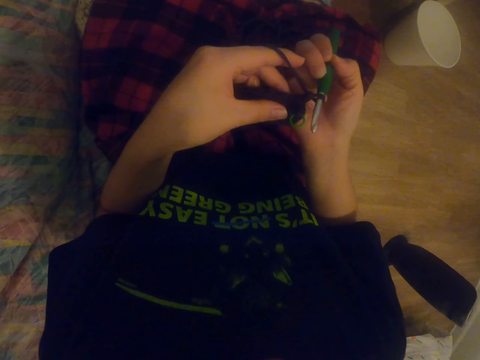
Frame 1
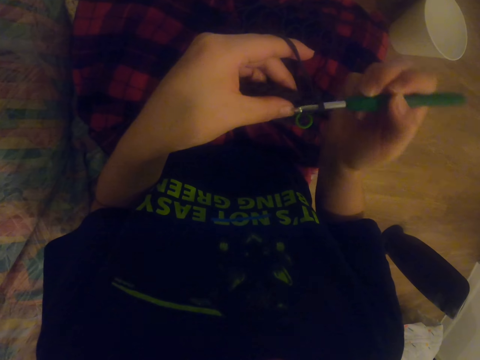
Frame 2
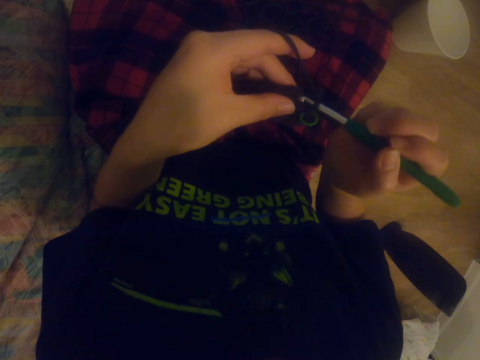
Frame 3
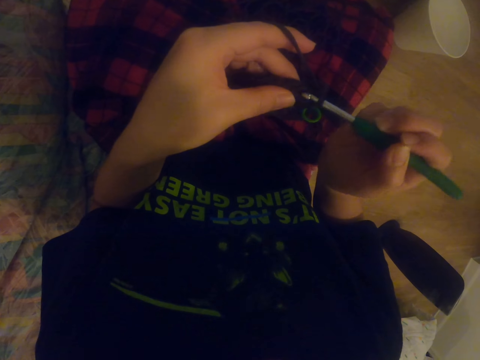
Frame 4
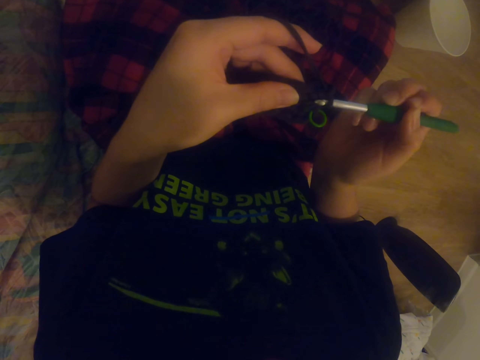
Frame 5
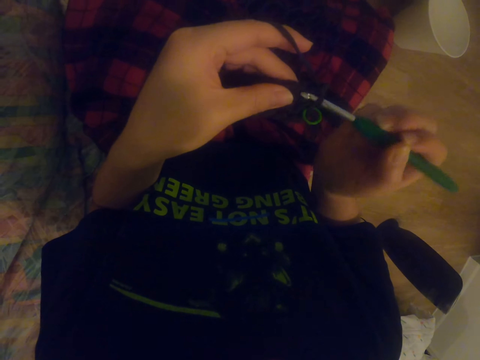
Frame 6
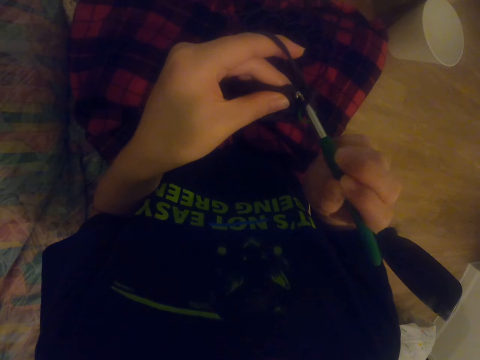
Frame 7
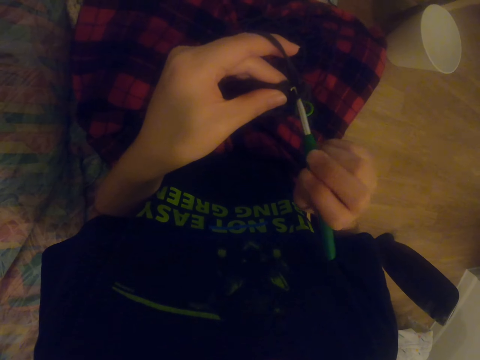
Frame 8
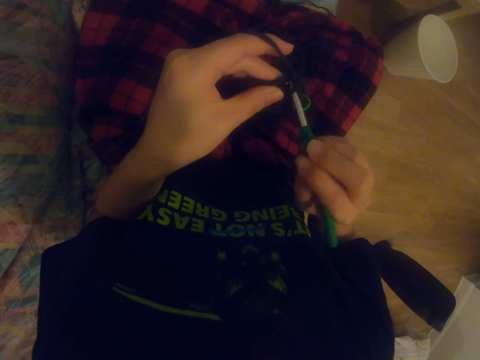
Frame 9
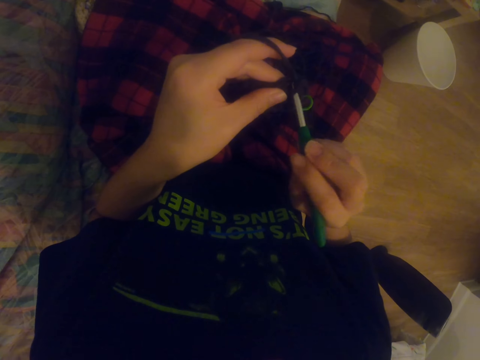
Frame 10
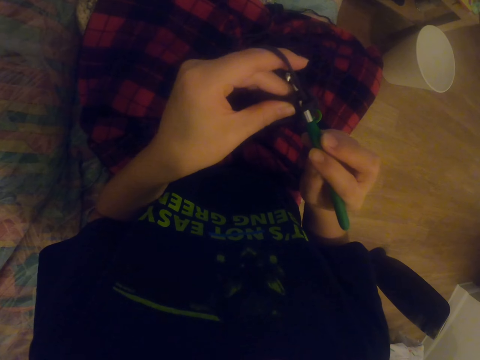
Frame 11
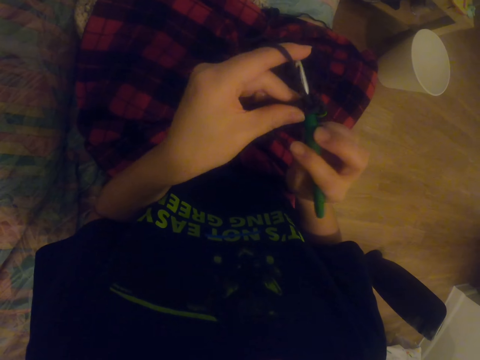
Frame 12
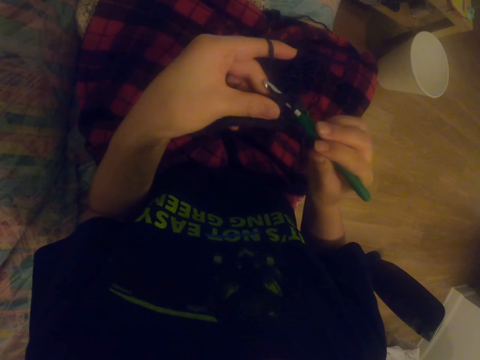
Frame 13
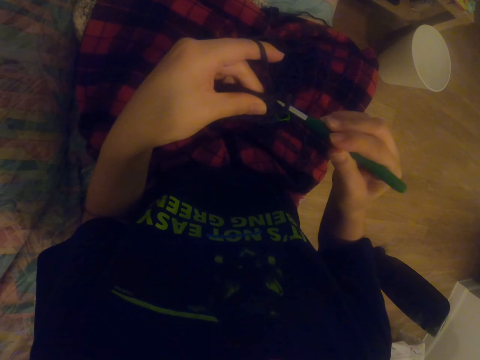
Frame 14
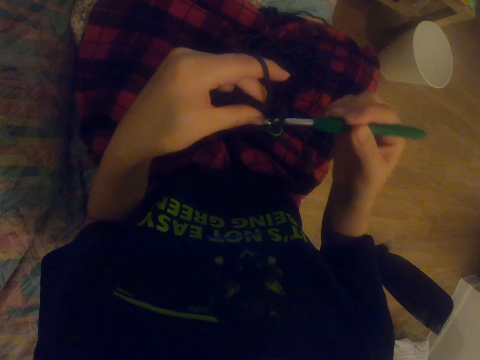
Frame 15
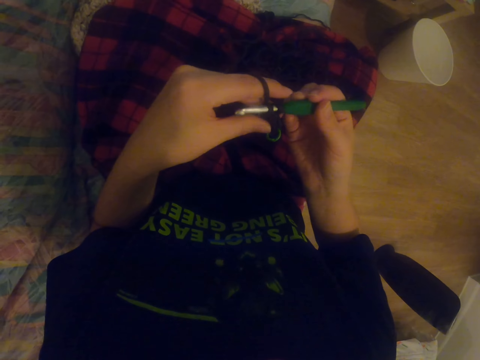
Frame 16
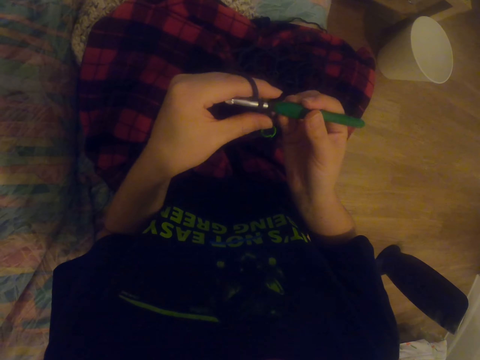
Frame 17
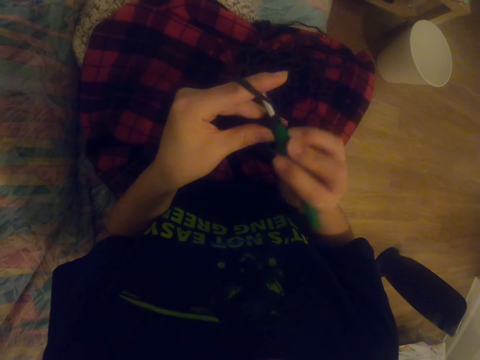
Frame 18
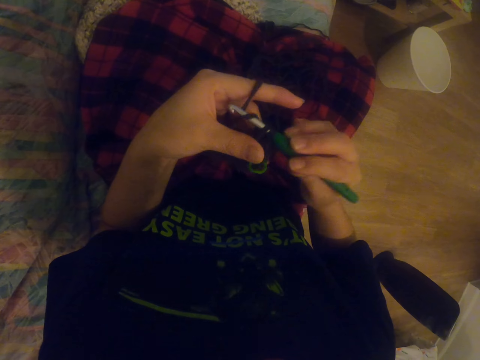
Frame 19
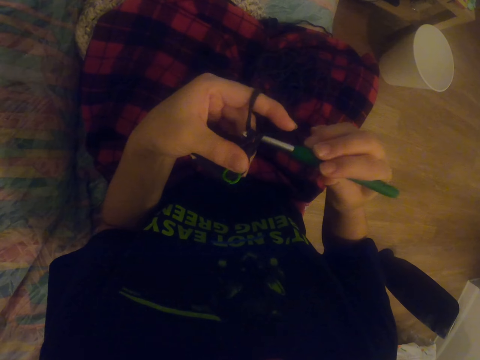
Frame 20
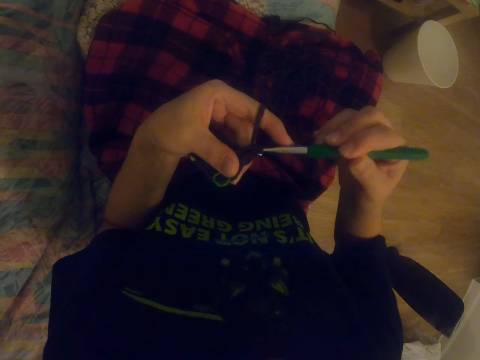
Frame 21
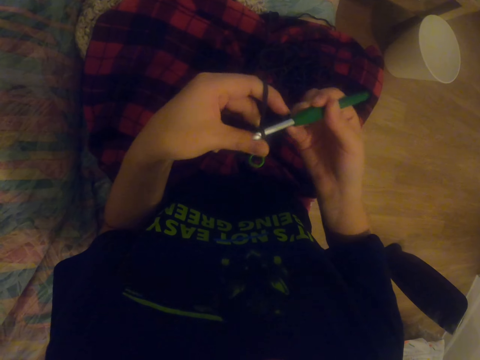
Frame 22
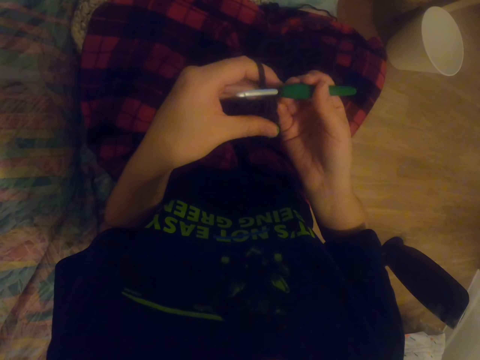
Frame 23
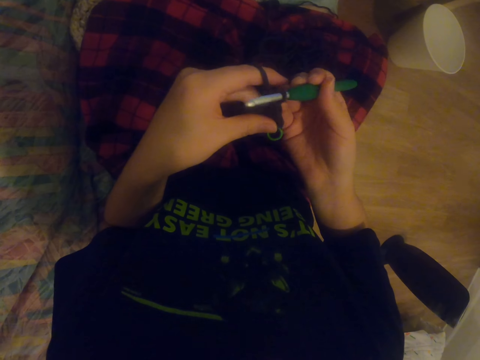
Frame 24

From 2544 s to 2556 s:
The camera wearer knits the sock with the knitting needle. They knit the sock with the knitting needle again.

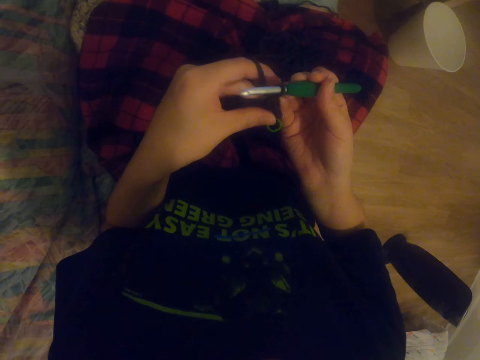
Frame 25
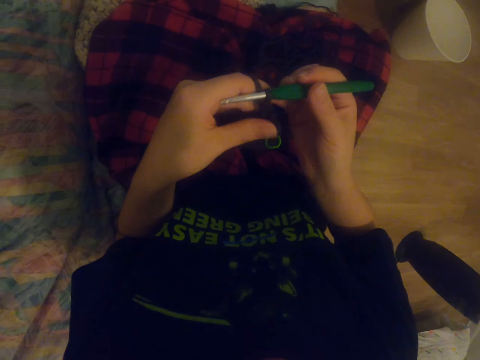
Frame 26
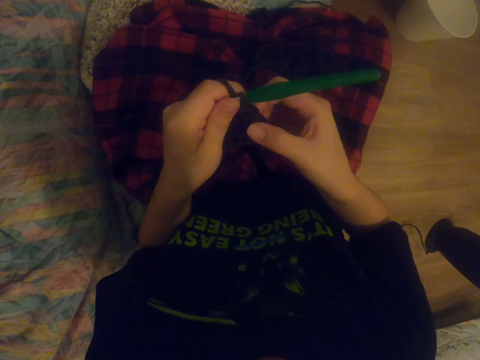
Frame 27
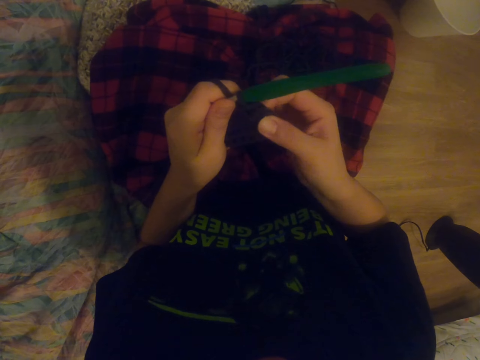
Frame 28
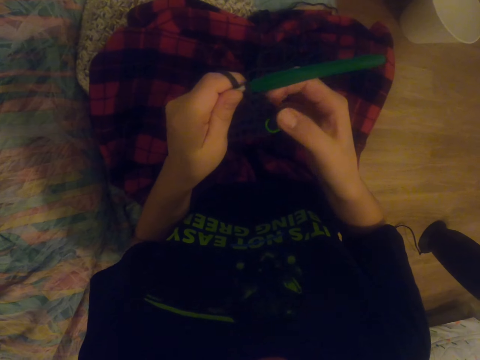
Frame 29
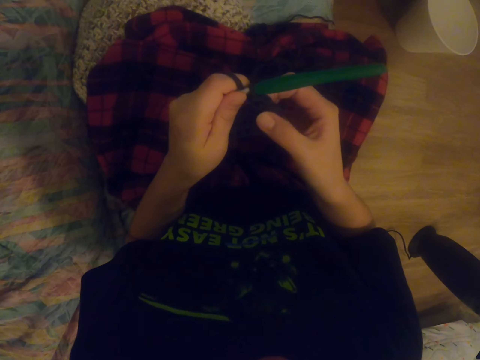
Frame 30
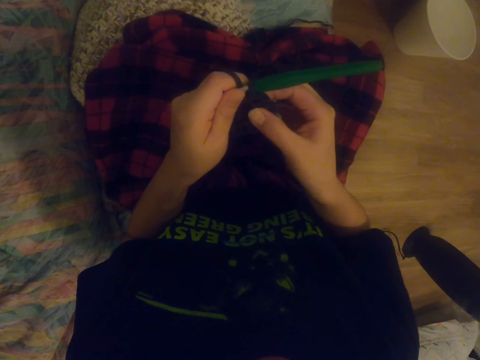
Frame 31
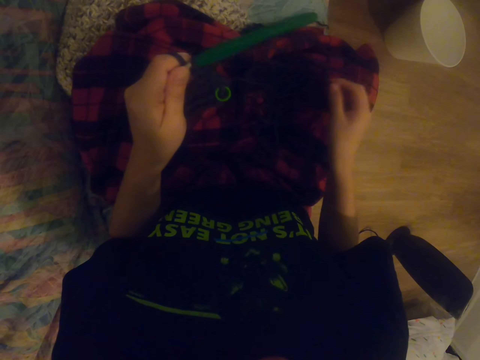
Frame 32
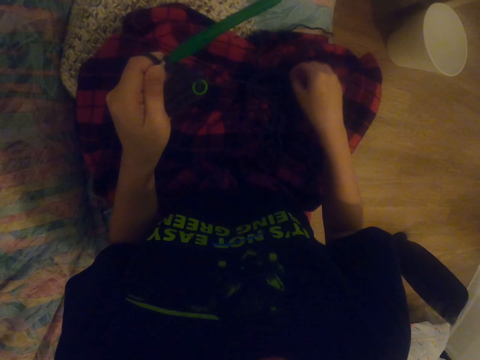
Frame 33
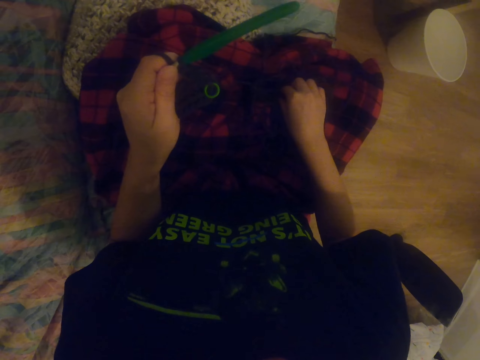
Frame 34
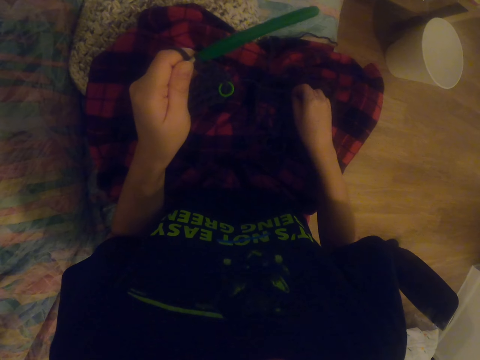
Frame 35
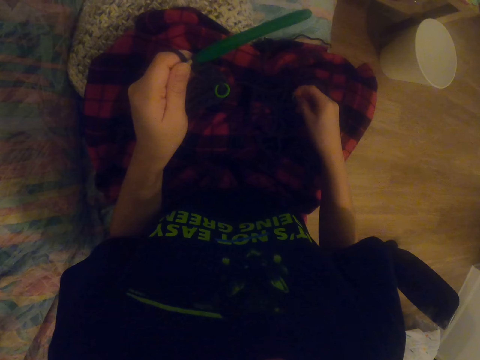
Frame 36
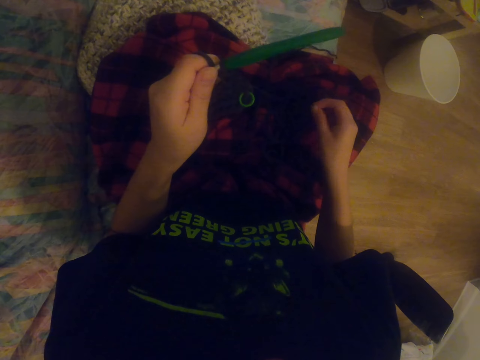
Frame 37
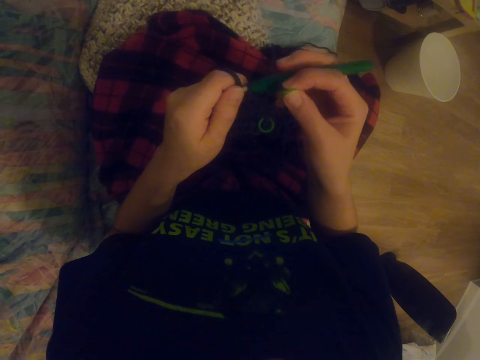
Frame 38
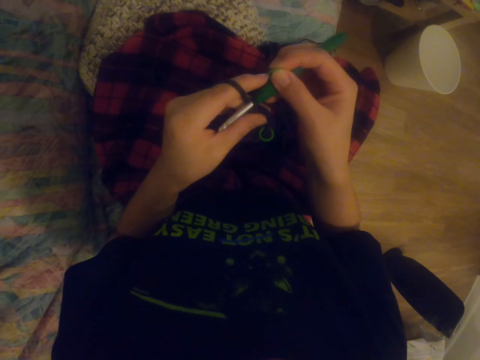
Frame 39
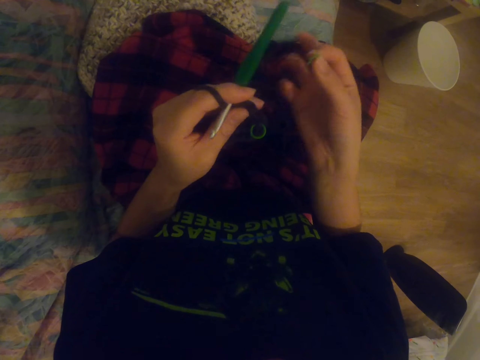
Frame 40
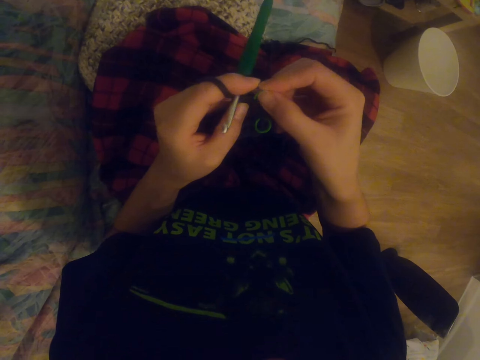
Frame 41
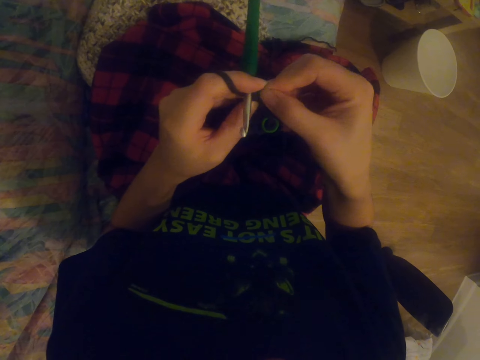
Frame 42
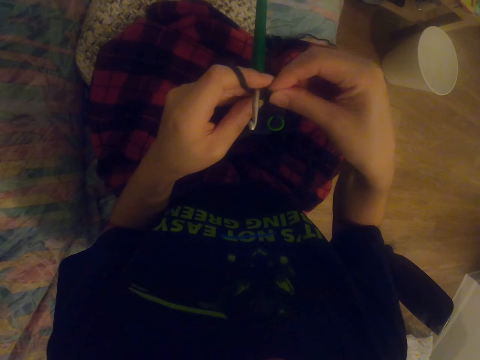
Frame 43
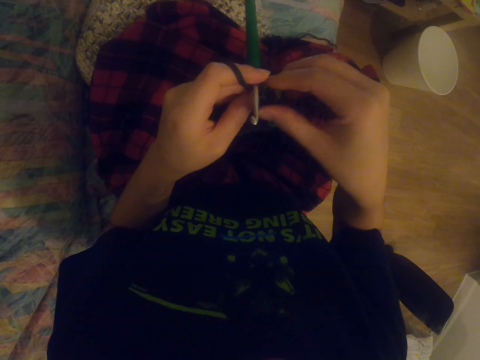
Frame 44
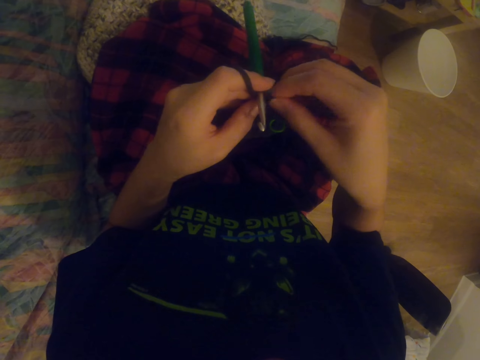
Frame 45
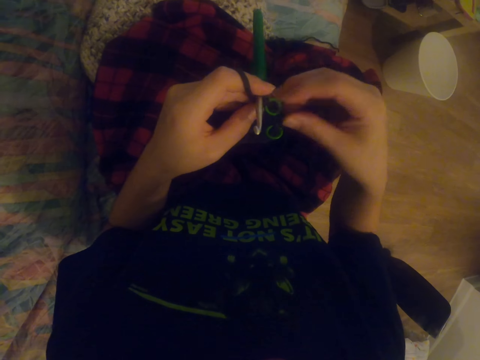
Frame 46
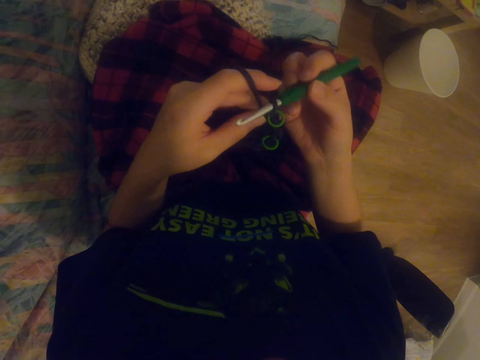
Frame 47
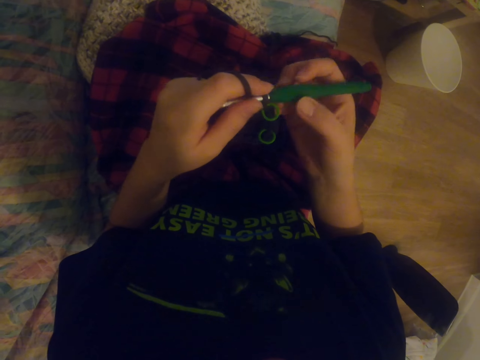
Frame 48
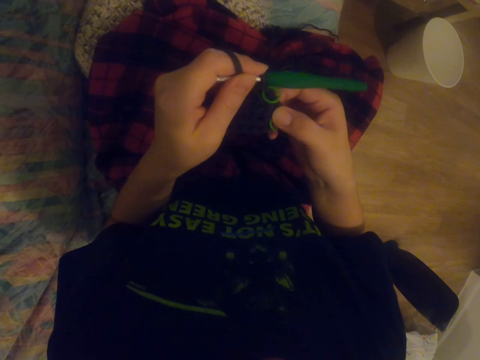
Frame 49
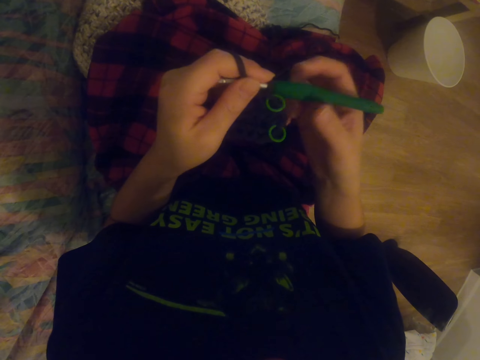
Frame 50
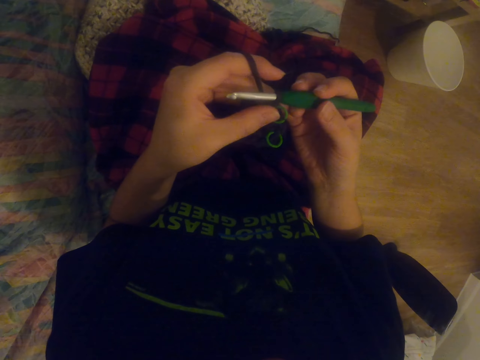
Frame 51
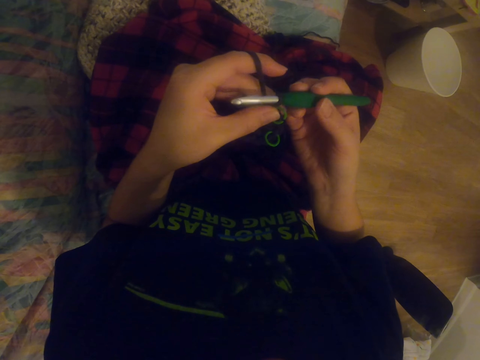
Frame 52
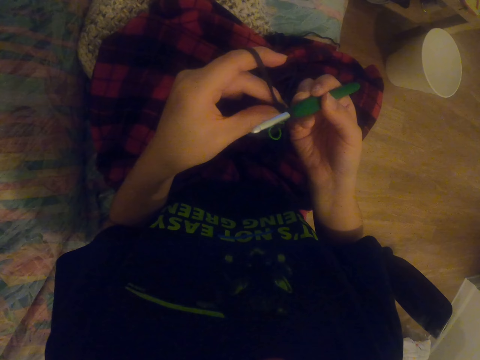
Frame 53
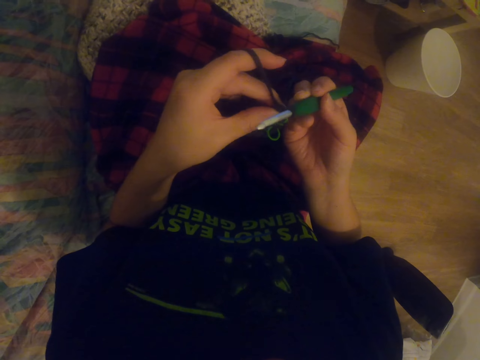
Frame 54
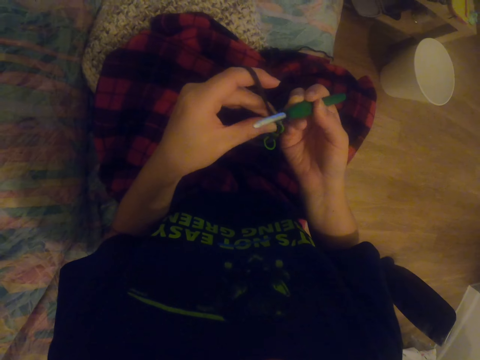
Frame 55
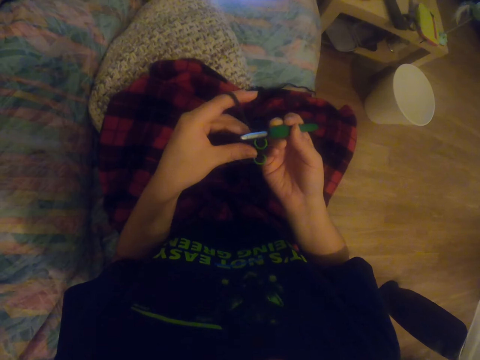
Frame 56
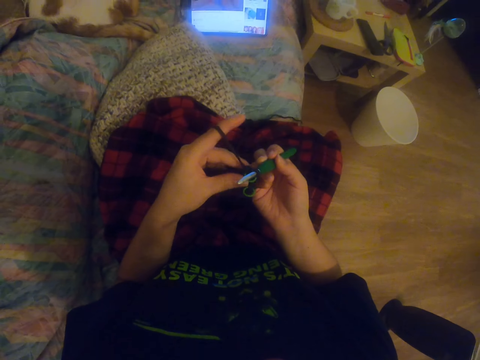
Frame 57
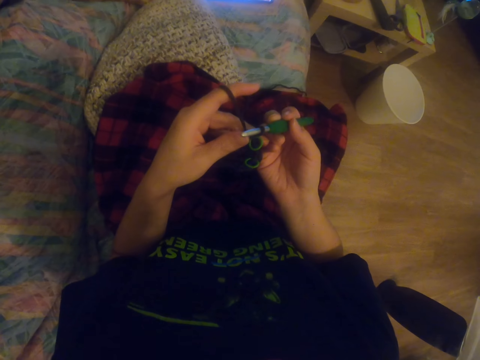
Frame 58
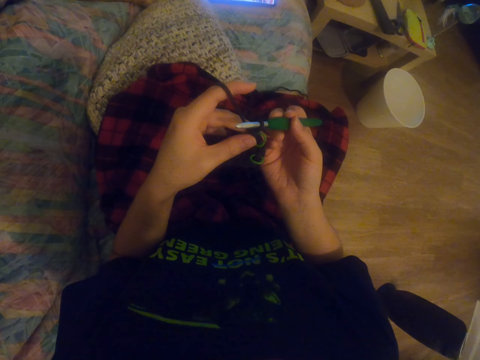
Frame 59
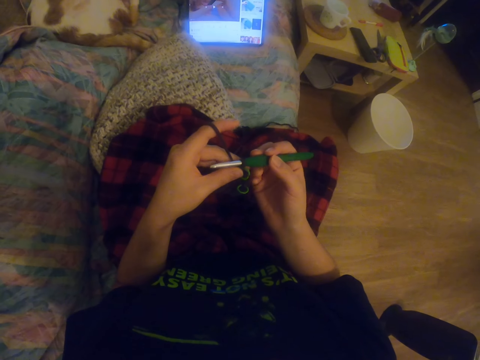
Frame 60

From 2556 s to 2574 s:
The camera wearer looks around. They straighten the sock. They pull the knitting wool. They pick a rubber band from the scarf. They hold the knitting needle. They fix the rubber band on the fabric. They pull the sock. They hold the crochet hook. They watch a video on the tablet.
